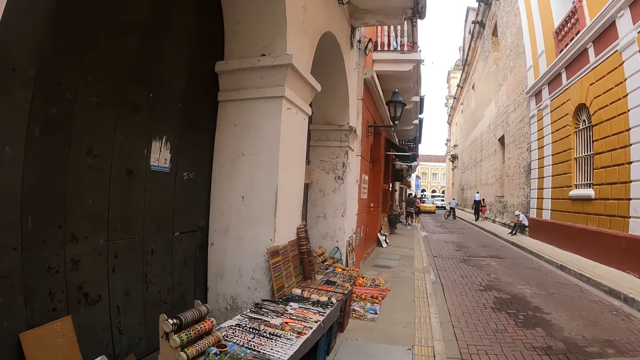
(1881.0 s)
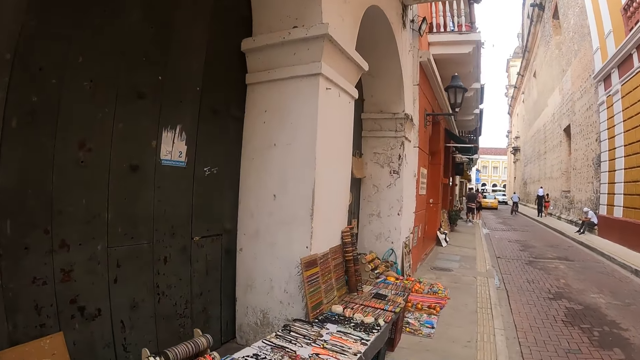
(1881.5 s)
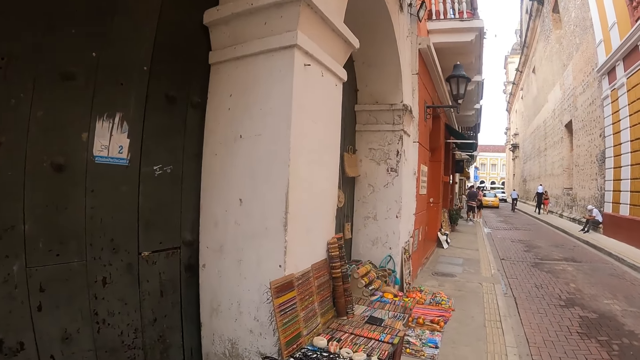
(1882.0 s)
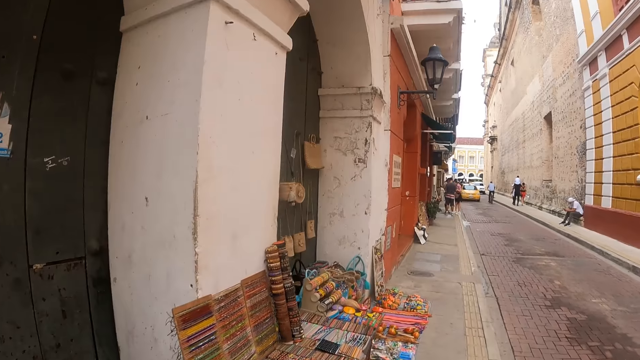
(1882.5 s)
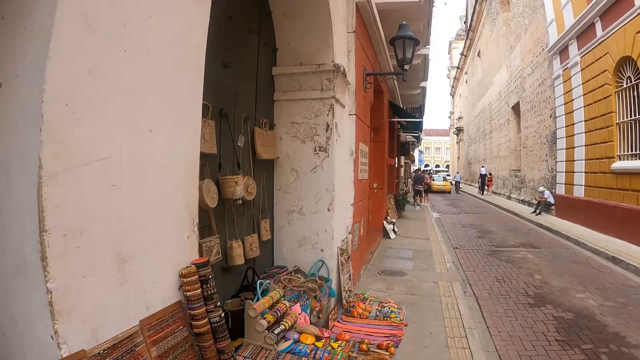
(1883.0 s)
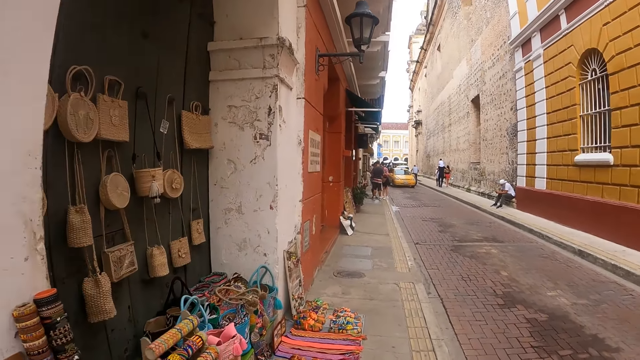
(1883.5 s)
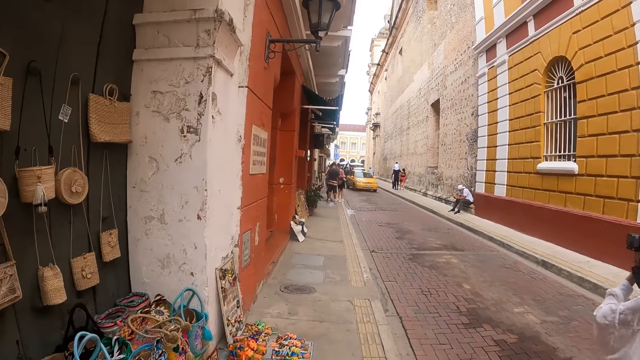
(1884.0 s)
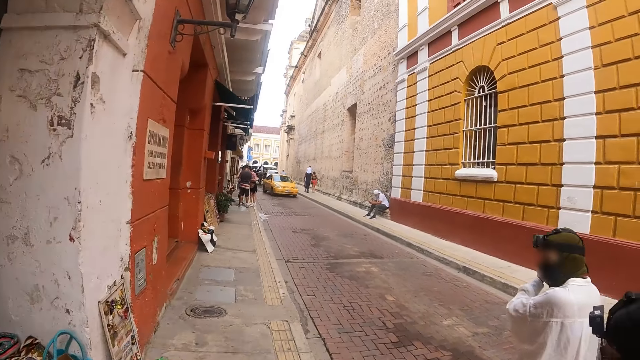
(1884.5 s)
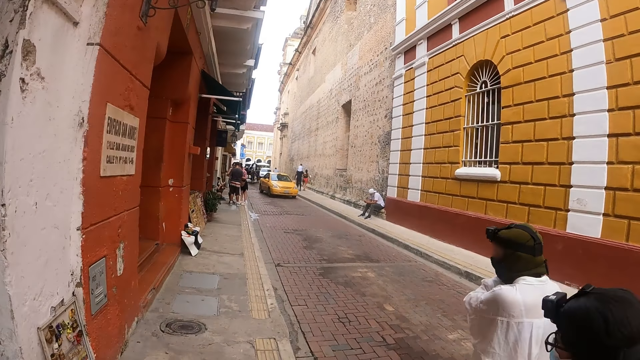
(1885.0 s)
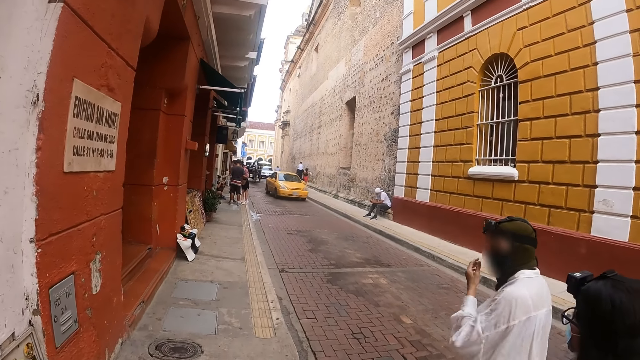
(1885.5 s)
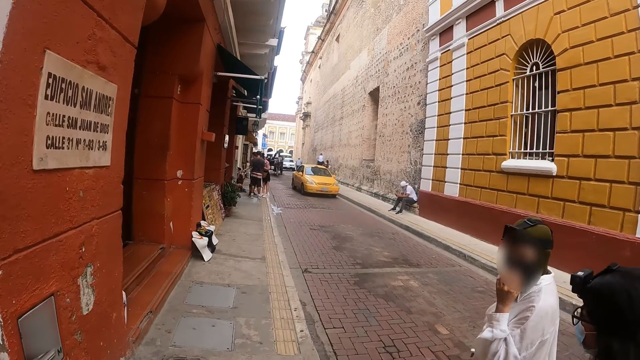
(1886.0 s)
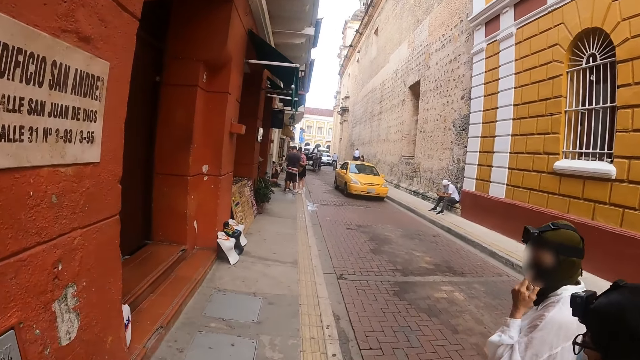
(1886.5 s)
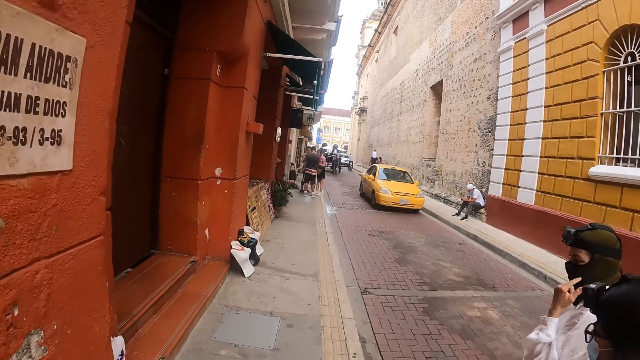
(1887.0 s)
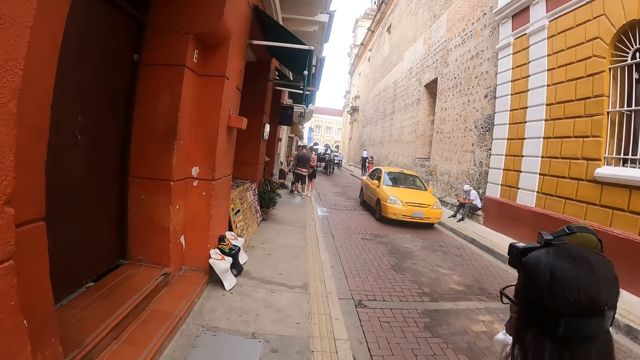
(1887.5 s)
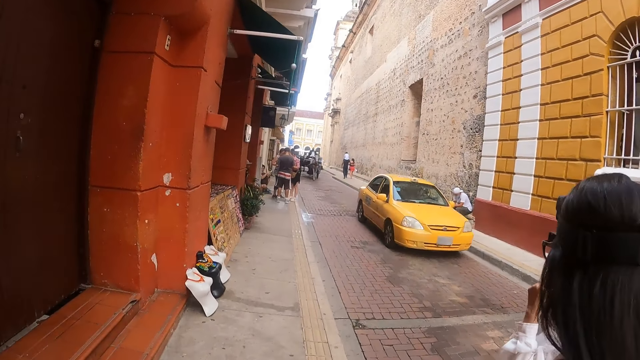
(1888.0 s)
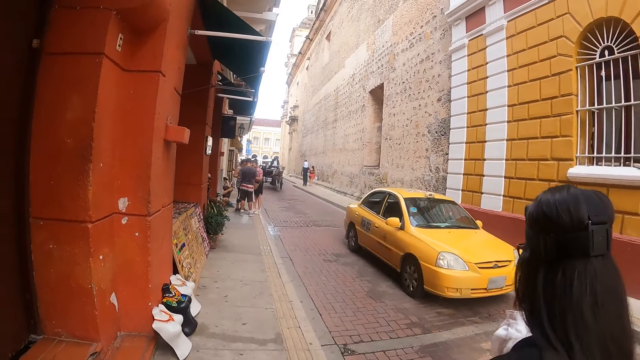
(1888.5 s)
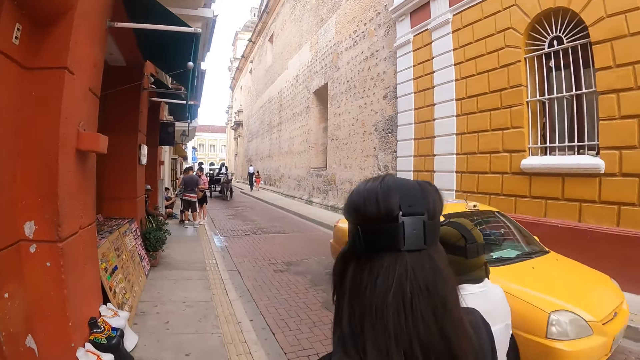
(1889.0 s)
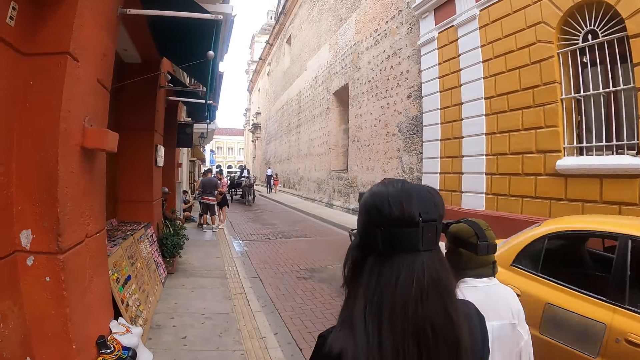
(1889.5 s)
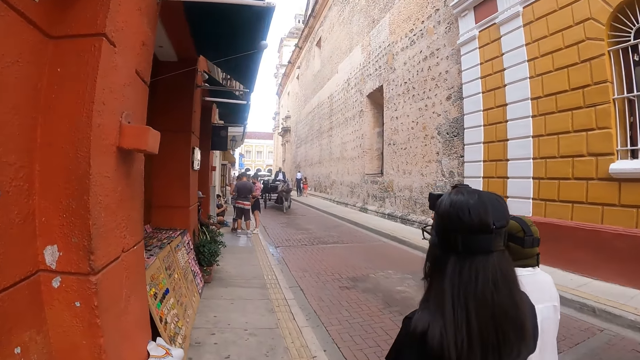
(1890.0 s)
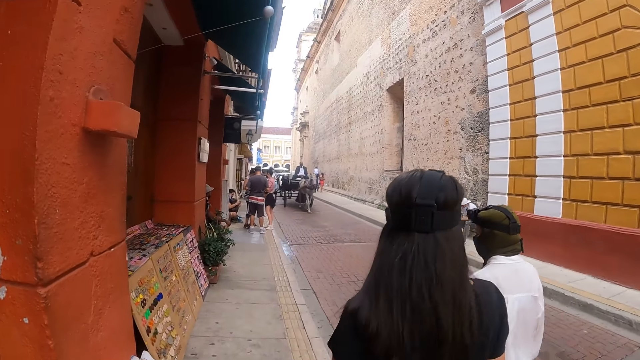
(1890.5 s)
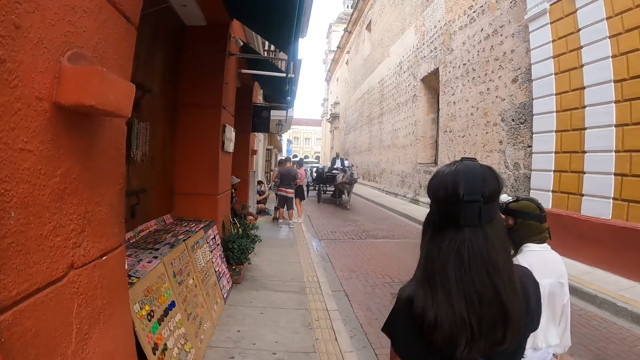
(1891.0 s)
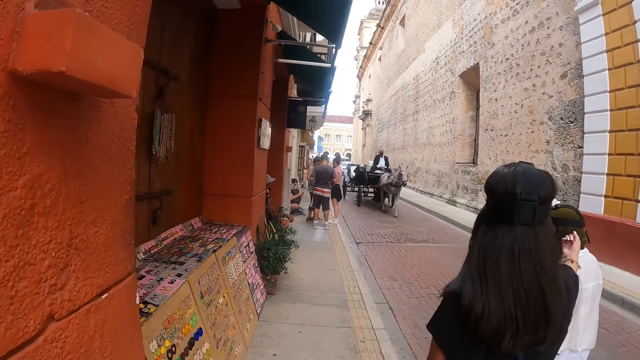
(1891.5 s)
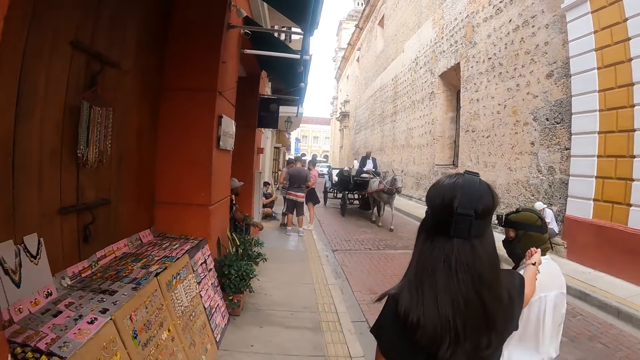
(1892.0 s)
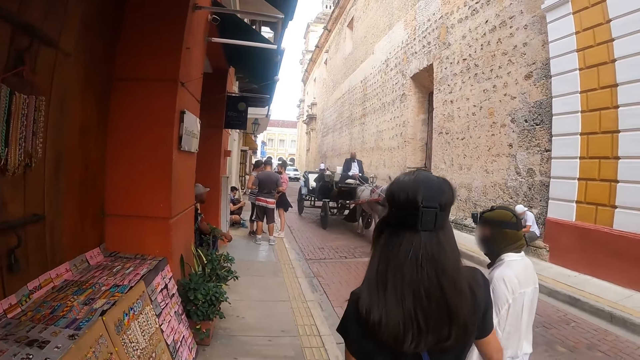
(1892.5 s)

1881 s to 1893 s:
A man rides on the cart. The camera wearer chats with a lady.

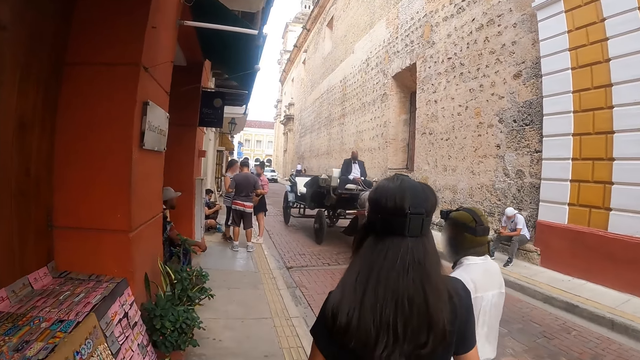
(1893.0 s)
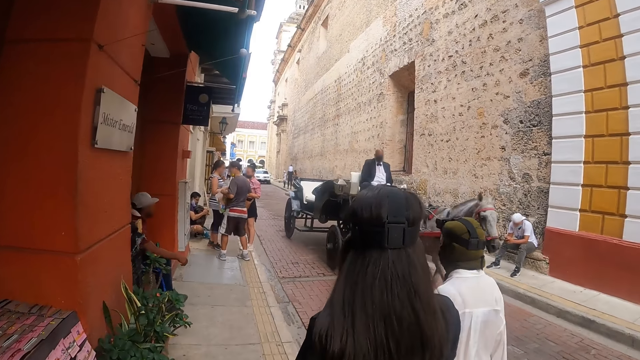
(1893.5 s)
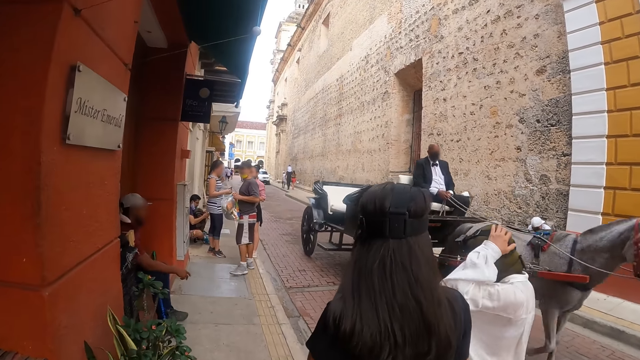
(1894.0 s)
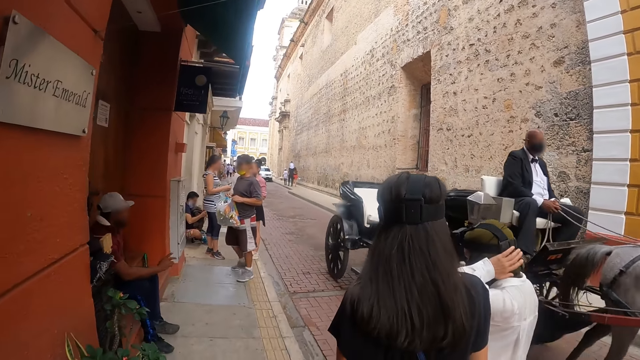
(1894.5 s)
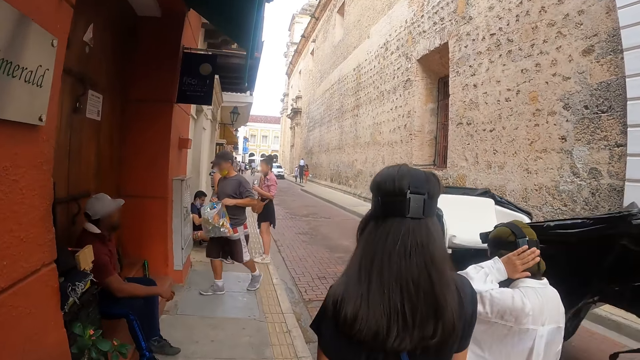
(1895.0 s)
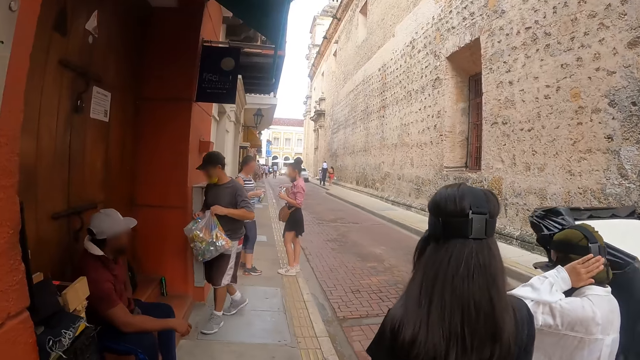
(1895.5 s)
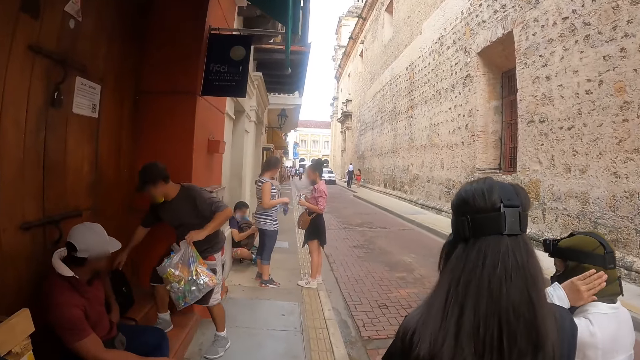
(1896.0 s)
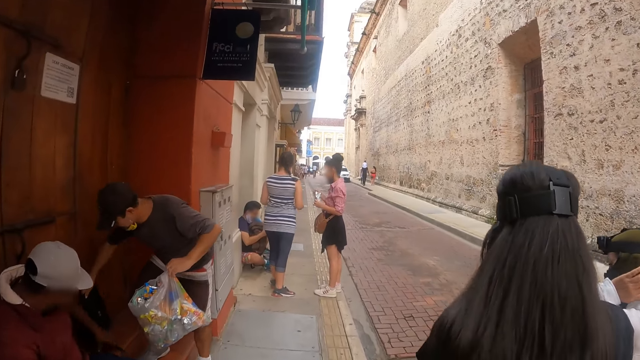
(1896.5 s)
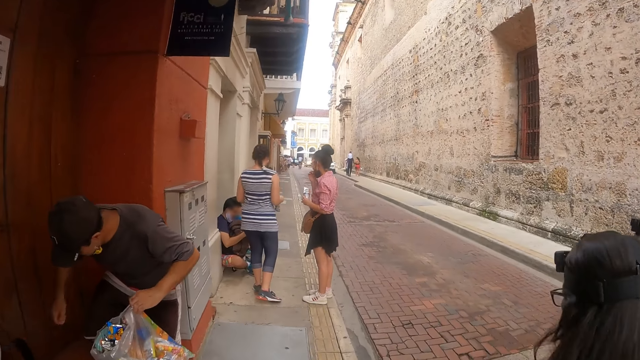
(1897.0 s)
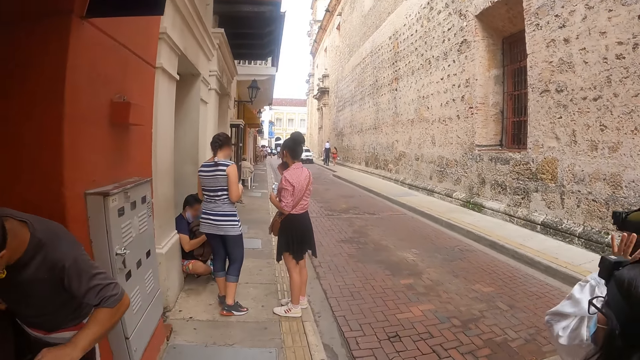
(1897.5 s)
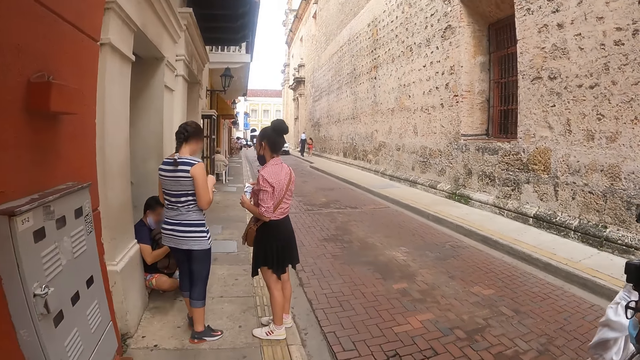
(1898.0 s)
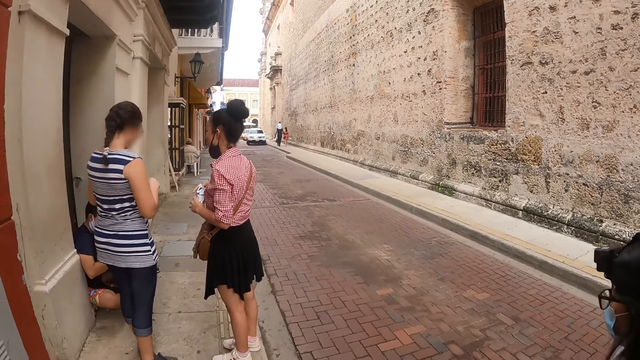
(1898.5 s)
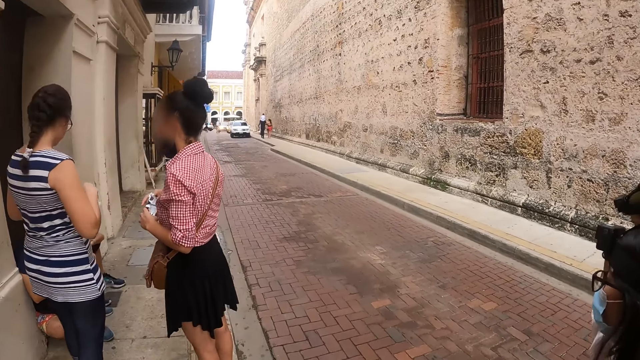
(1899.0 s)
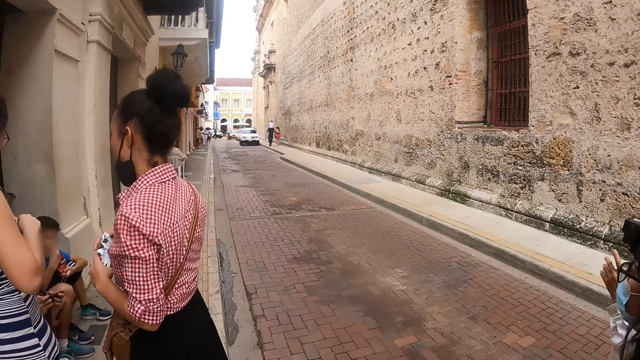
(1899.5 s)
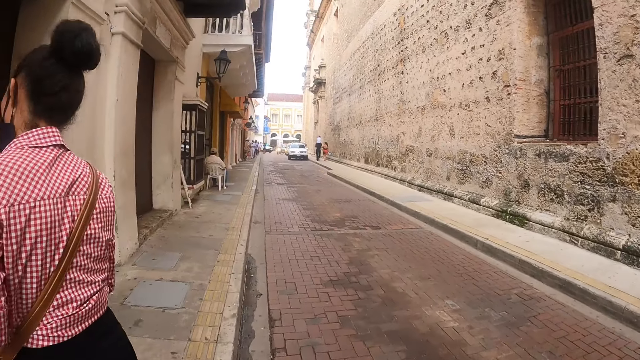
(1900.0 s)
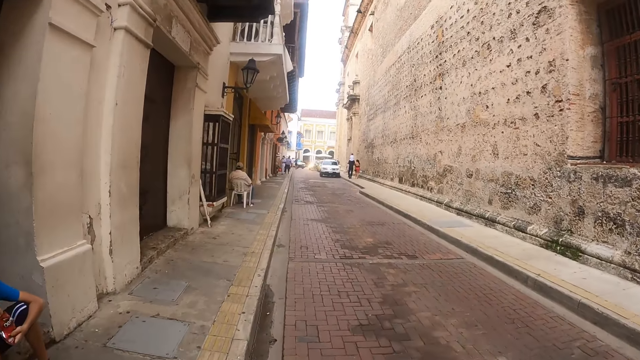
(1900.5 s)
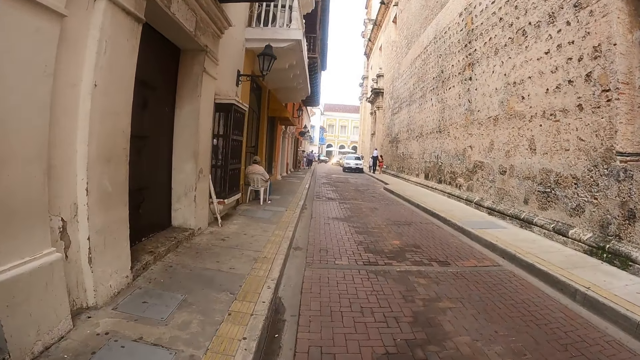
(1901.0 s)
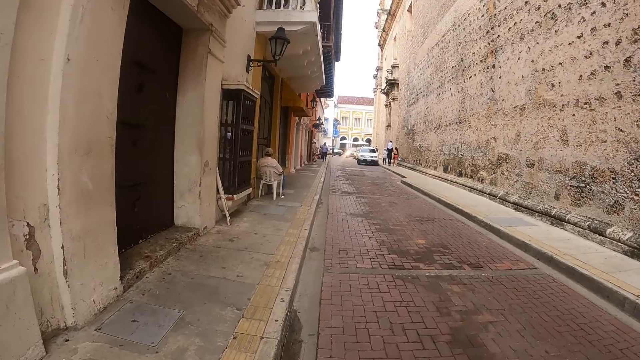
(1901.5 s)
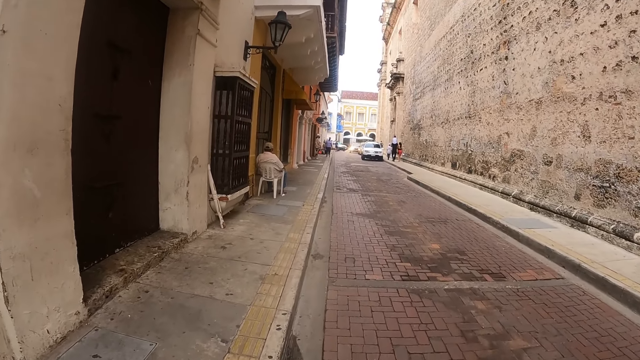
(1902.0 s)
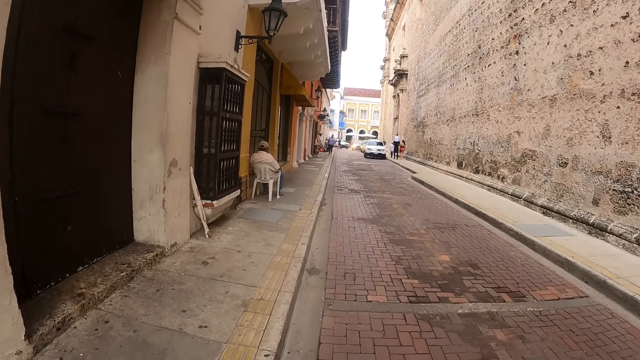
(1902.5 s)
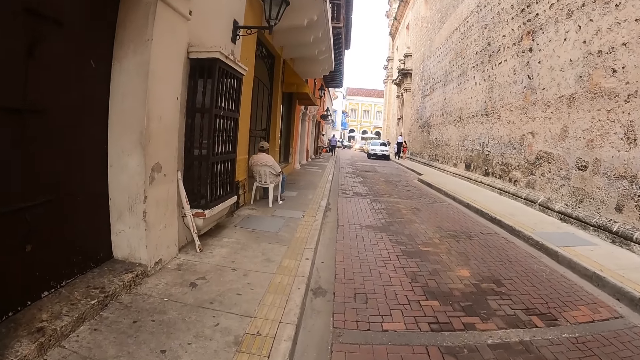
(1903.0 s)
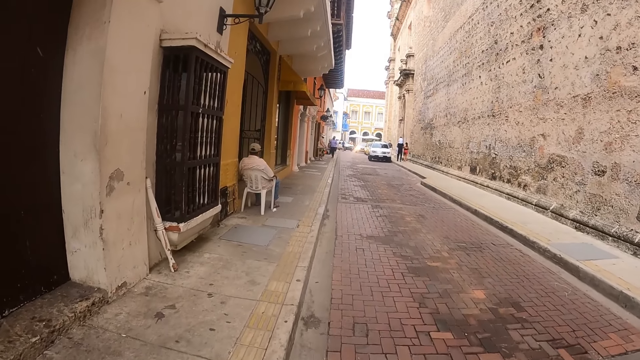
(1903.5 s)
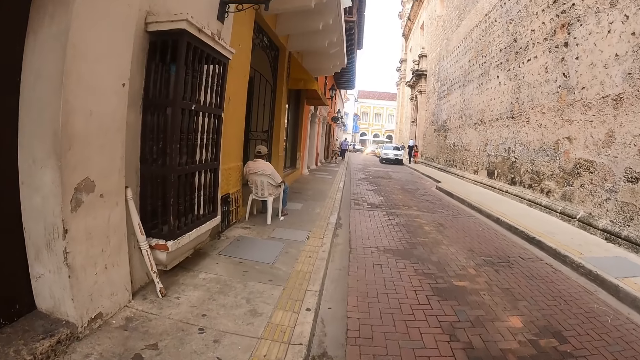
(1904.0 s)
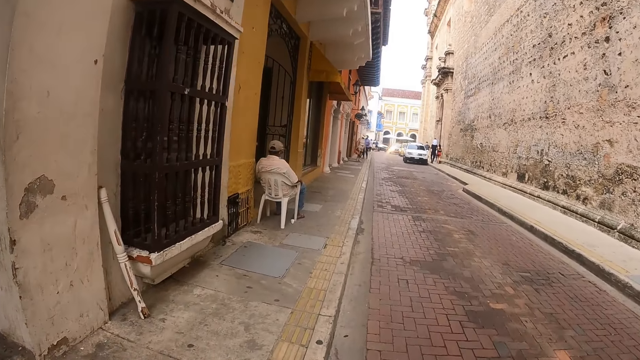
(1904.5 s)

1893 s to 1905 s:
A man looks behind, walks around, and moves a bag on the floor. The camera wearer walks.
